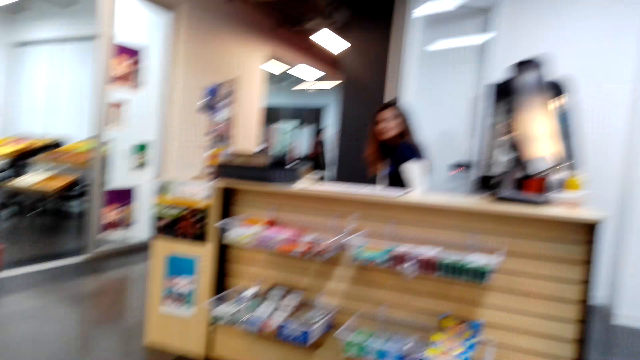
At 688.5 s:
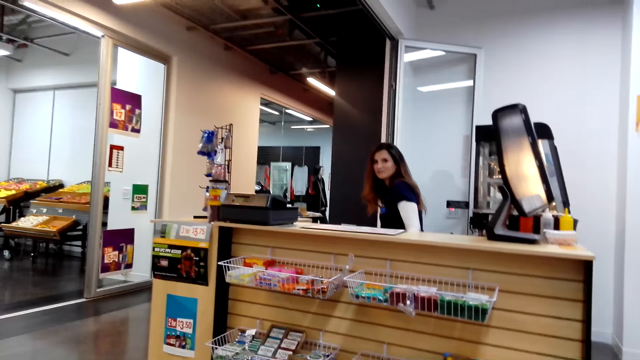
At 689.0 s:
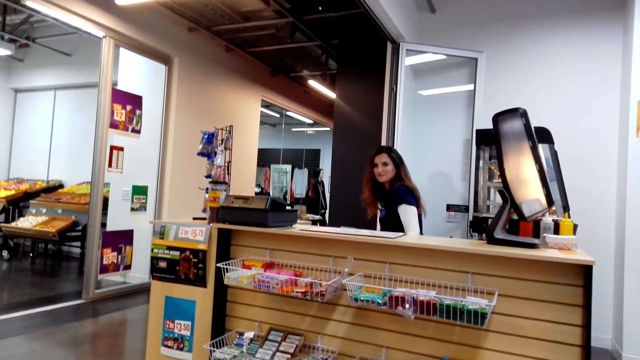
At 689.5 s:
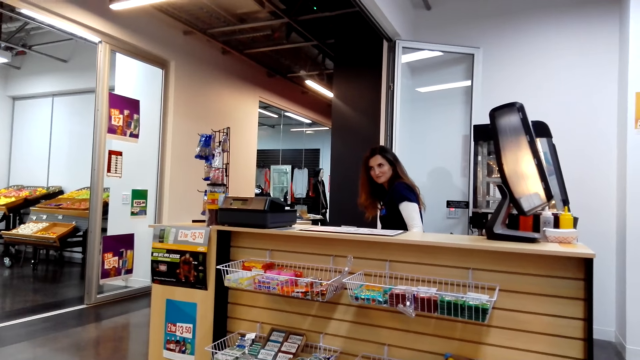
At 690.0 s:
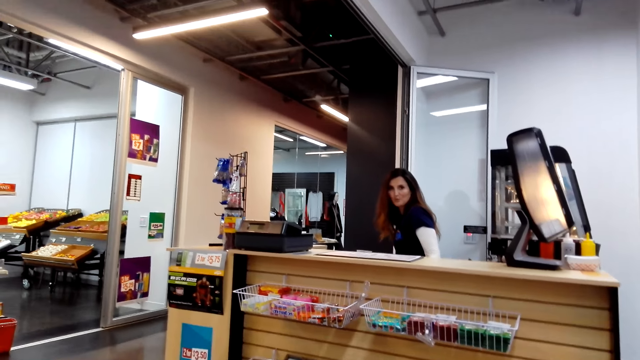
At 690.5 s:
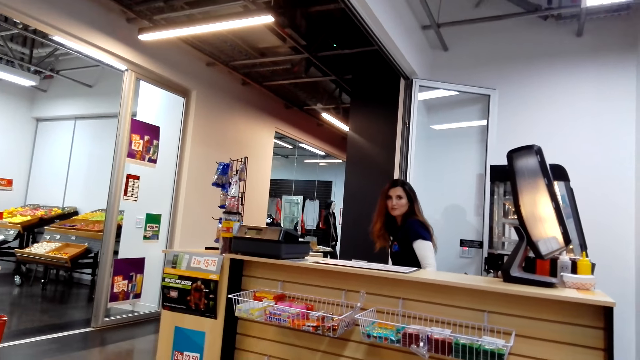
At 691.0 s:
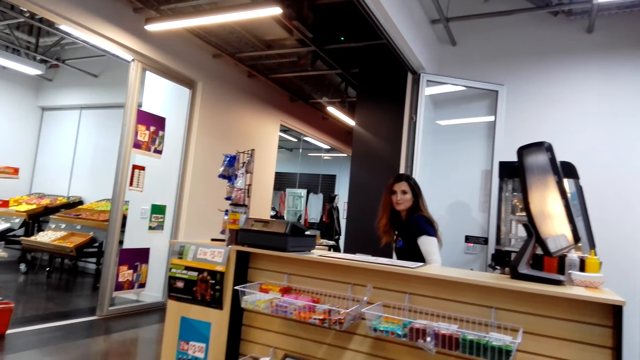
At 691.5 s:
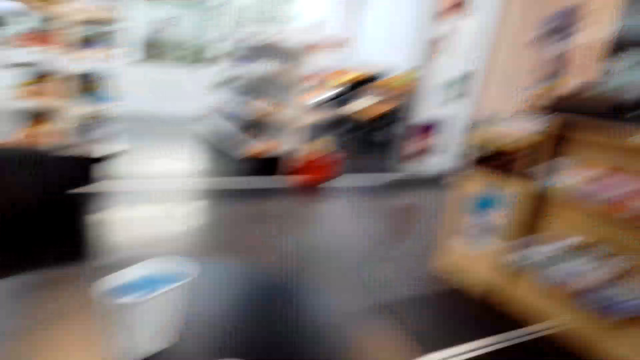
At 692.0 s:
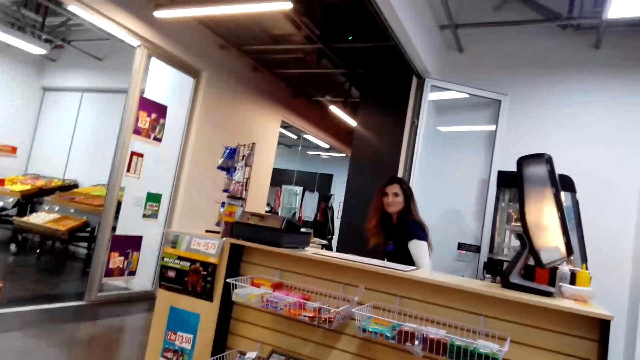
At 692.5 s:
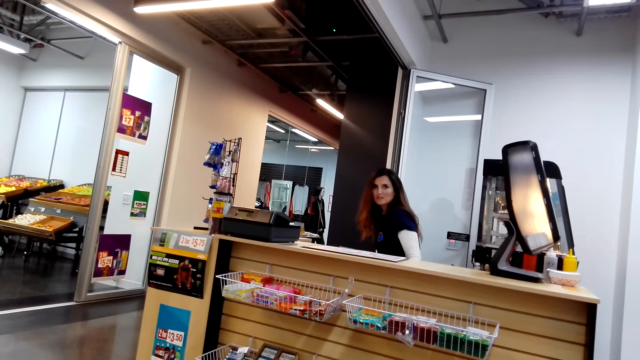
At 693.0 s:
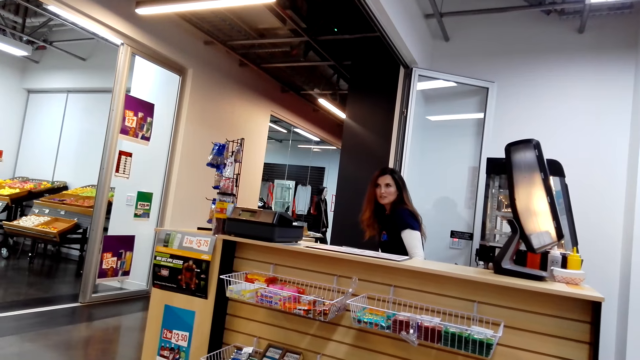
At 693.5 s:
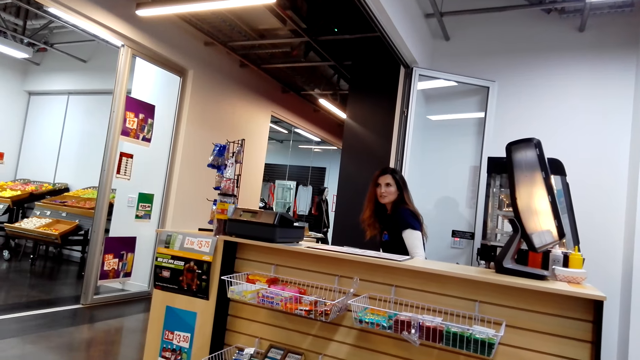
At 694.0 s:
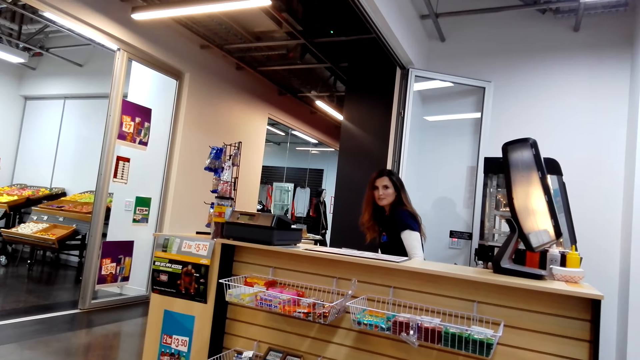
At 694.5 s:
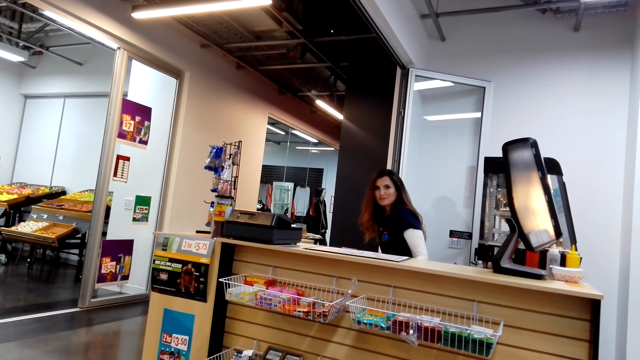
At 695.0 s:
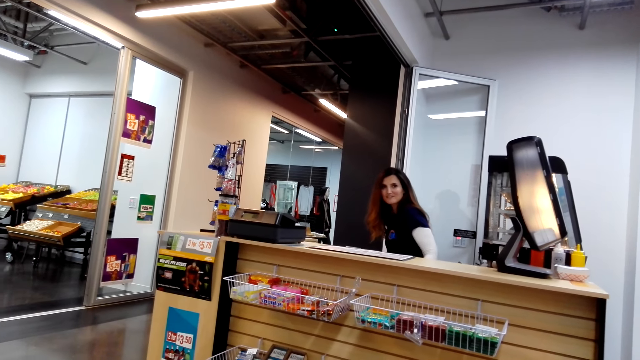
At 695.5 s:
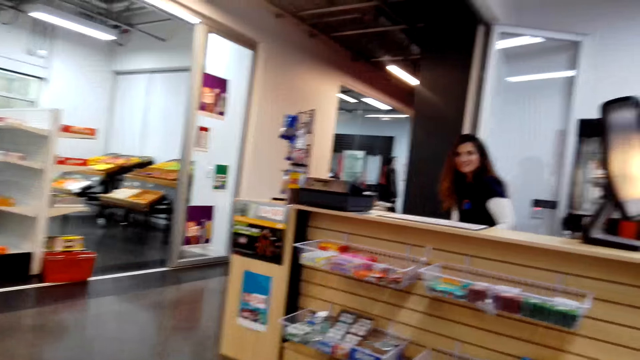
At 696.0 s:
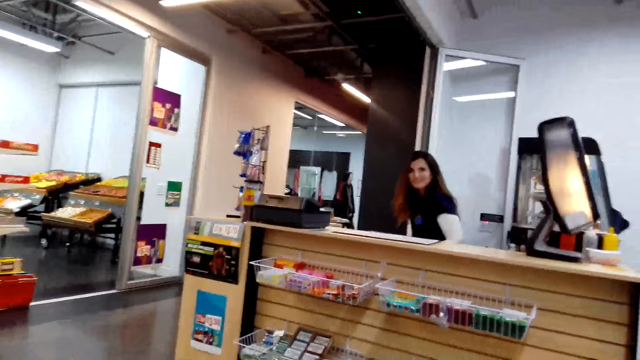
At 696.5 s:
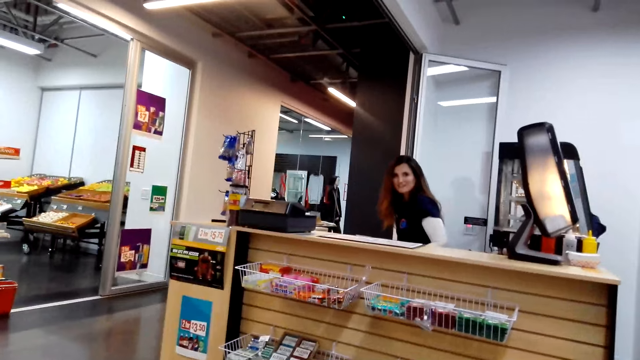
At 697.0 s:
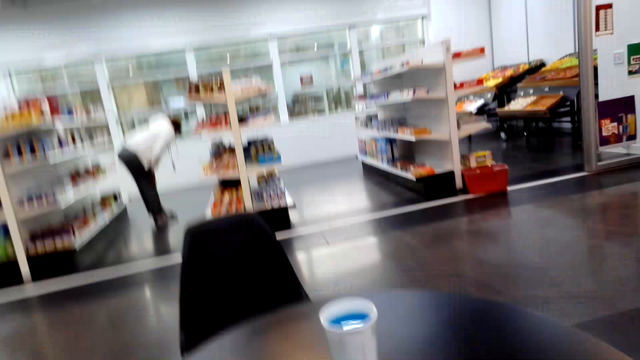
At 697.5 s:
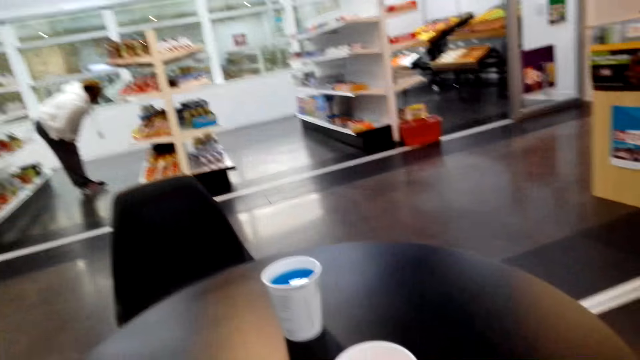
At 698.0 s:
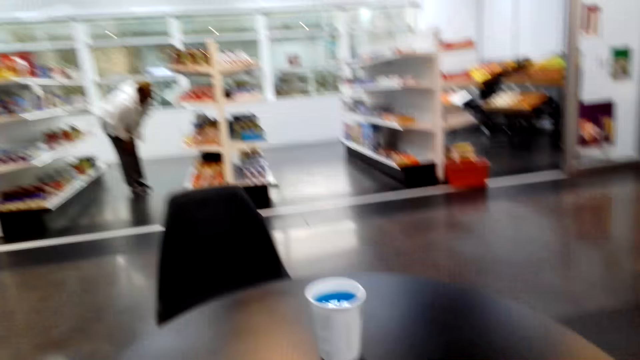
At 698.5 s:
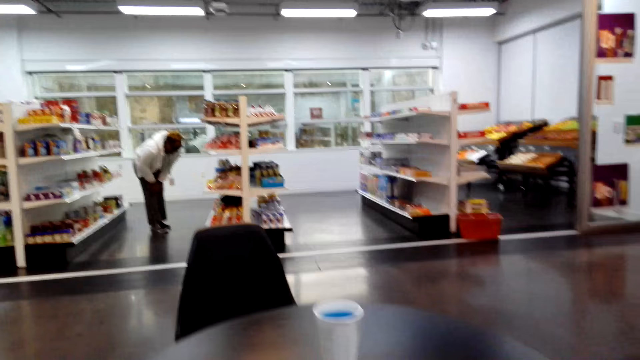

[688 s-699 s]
The camera wearer opens something. They look at the cashier. The cashier looks at the camera wearer and talks to the camera wearer. The camera wearer talks to the cashier. The cashier replies to the camera wearer.

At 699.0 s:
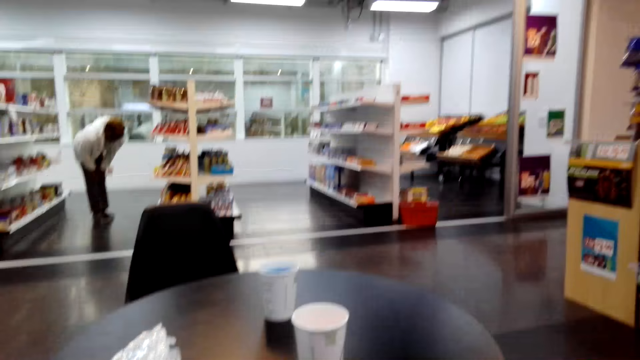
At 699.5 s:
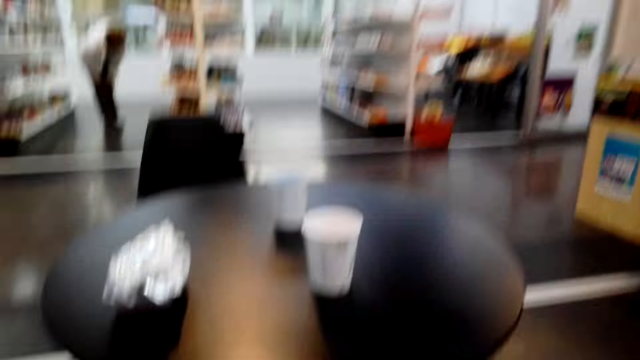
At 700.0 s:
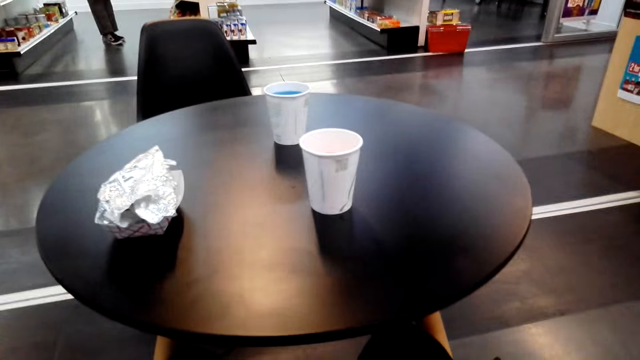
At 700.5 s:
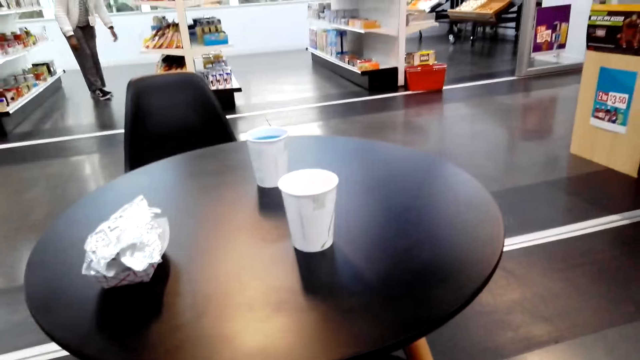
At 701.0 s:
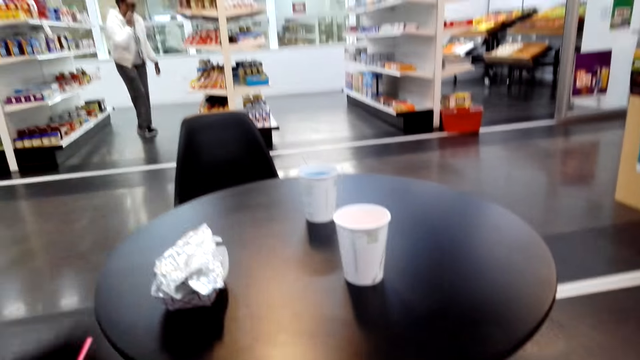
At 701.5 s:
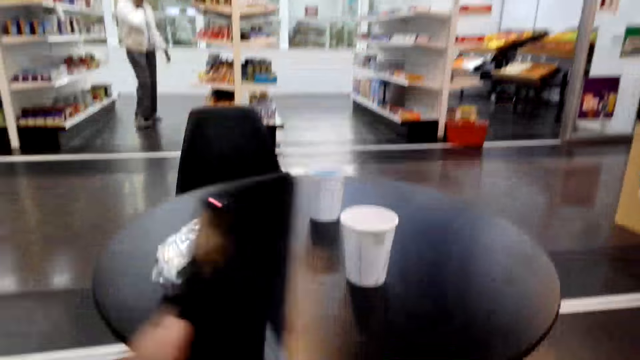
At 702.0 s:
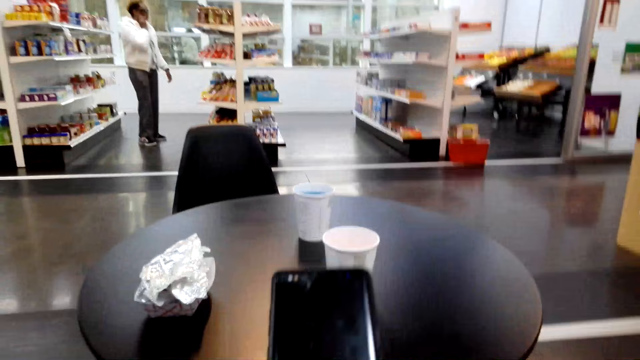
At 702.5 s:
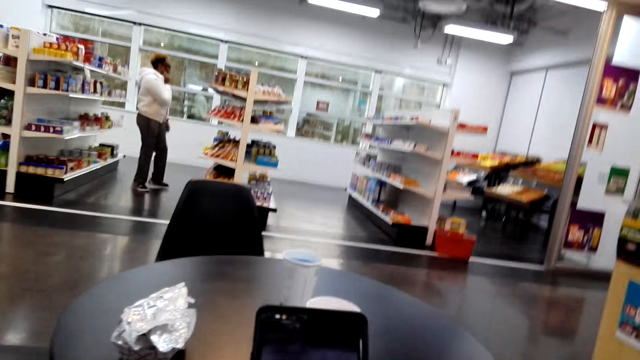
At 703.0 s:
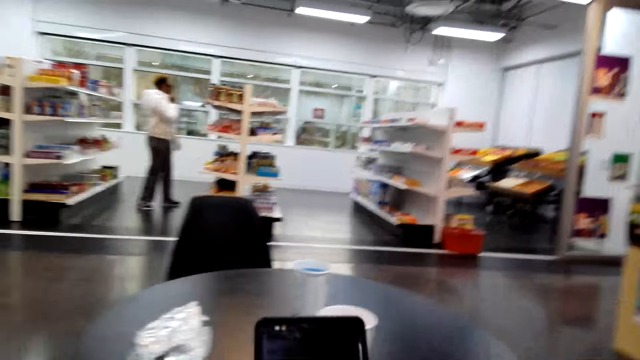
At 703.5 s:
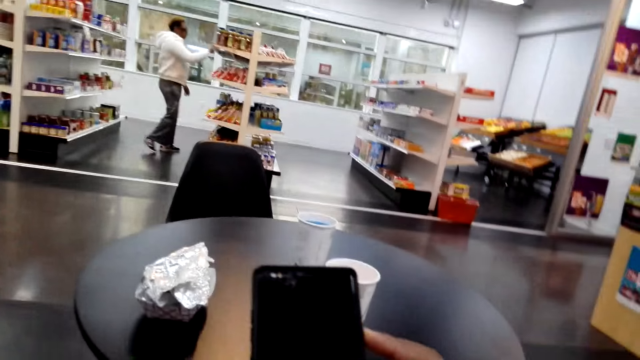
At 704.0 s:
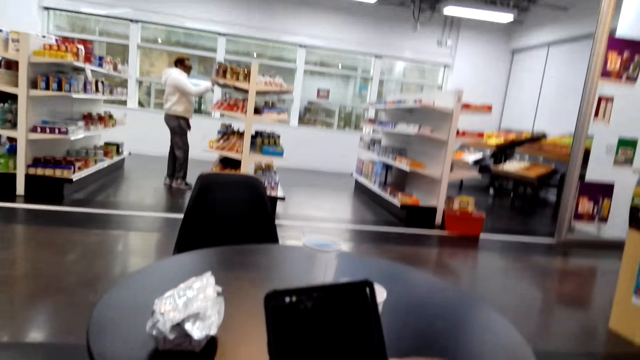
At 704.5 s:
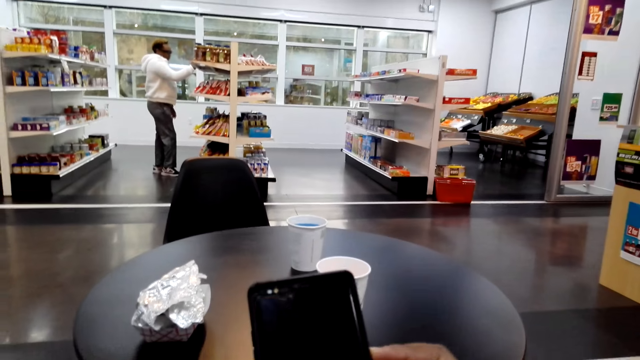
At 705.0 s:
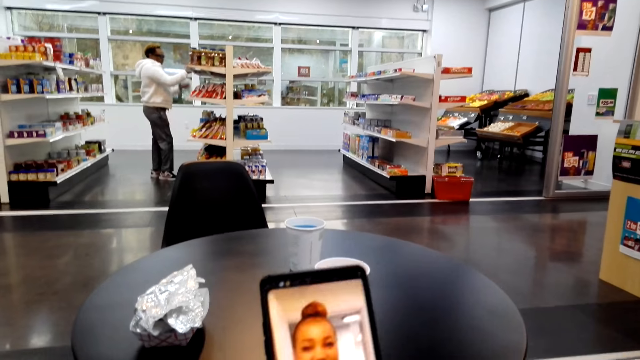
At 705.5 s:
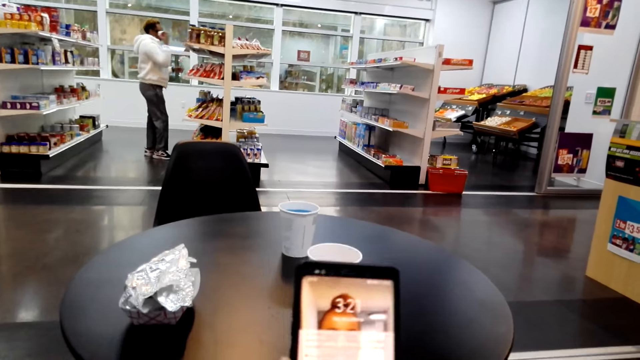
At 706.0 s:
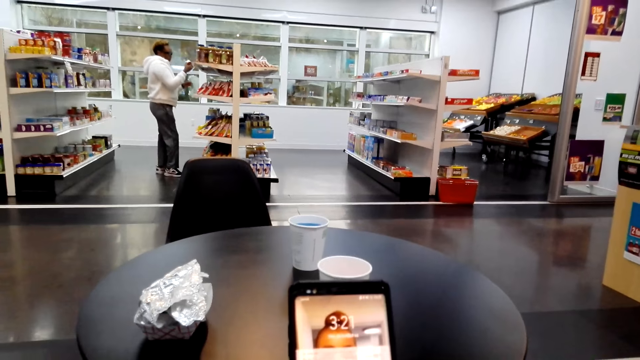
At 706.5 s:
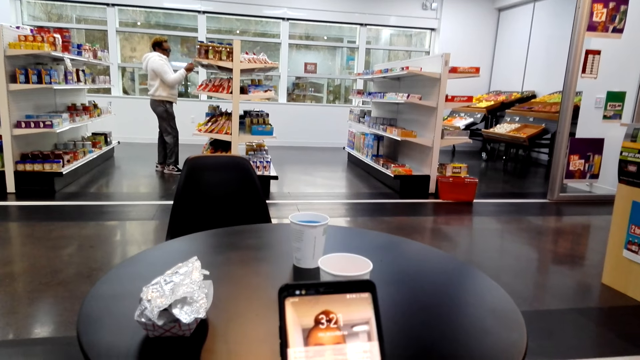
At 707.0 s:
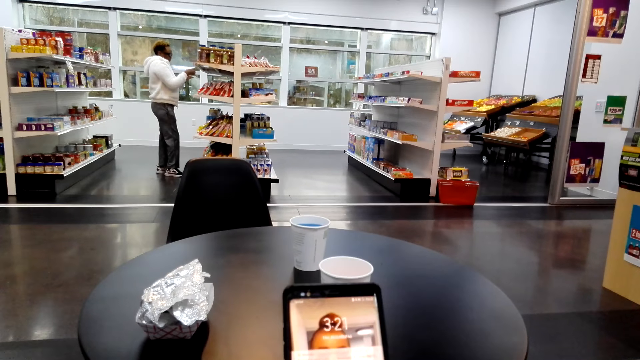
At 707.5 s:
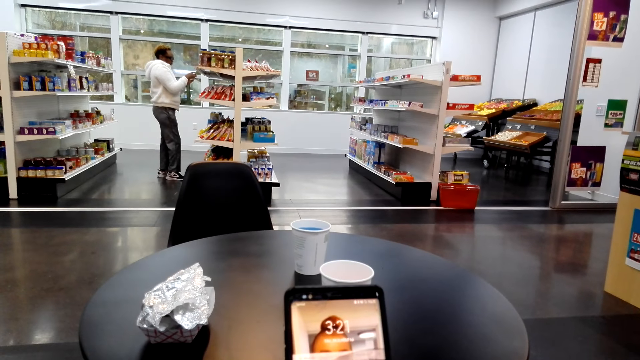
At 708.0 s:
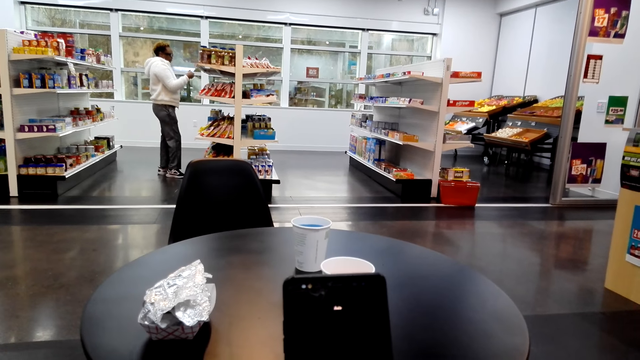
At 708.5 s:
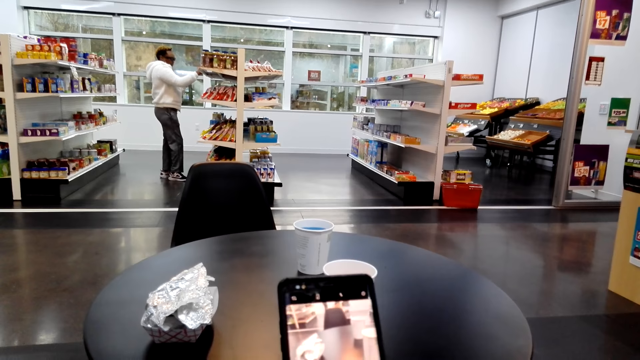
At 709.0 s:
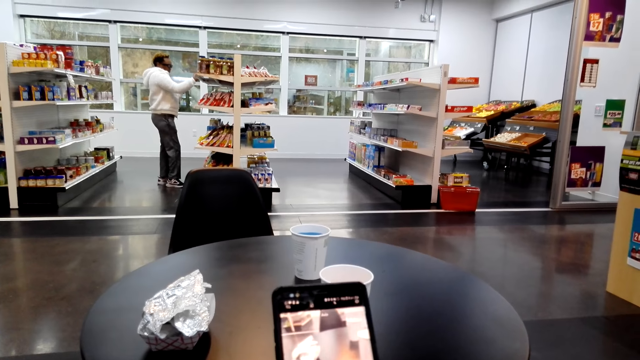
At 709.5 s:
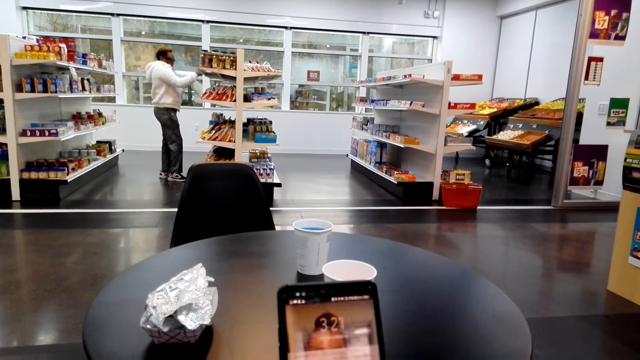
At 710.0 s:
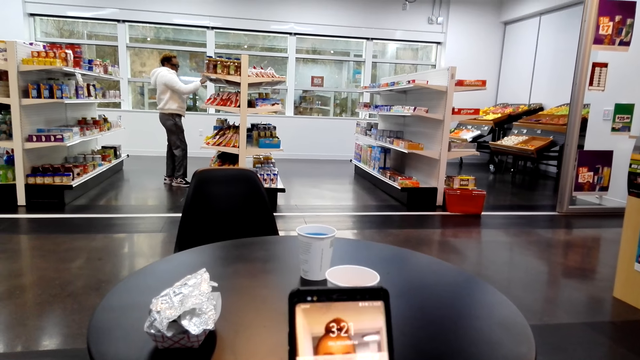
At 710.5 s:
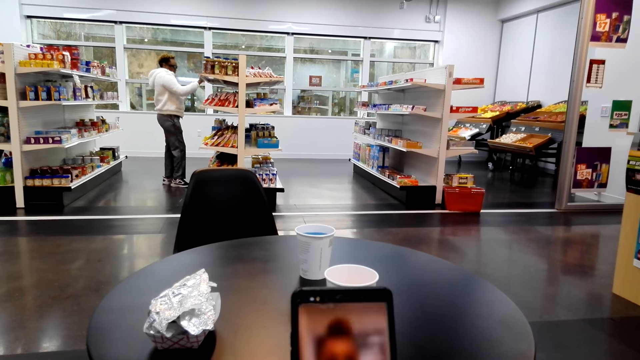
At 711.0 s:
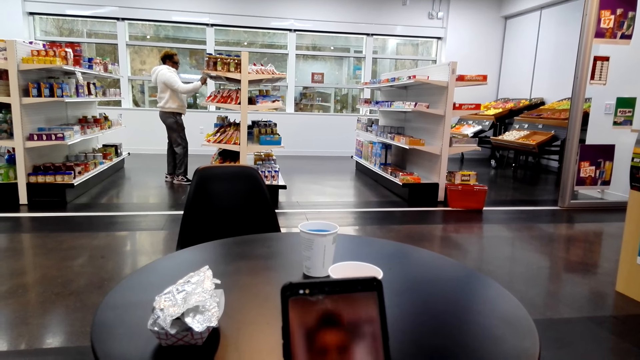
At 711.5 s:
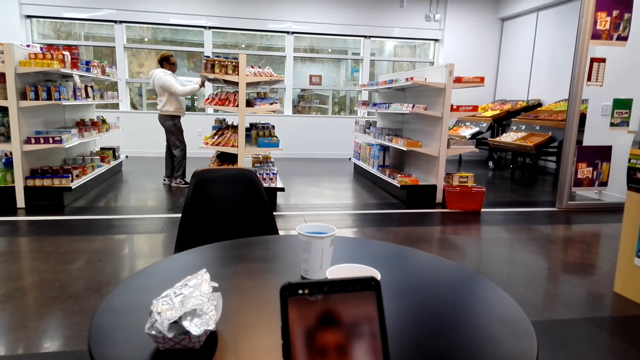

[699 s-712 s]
The camera wearer takes the phone. They press the phone and use the phone.
